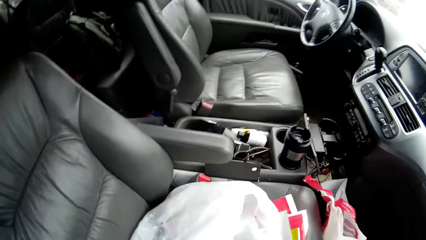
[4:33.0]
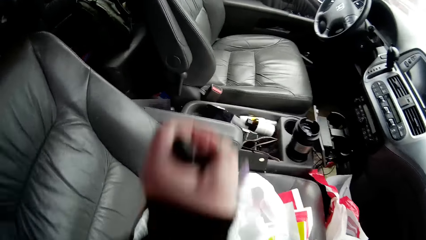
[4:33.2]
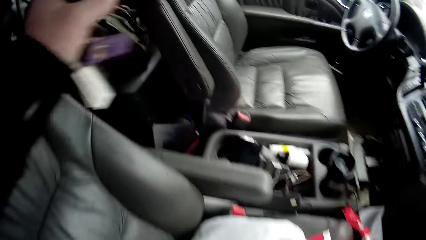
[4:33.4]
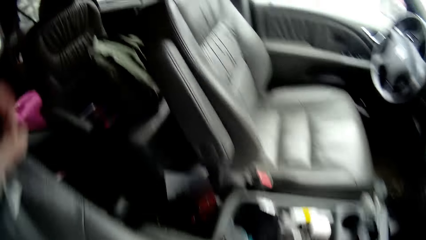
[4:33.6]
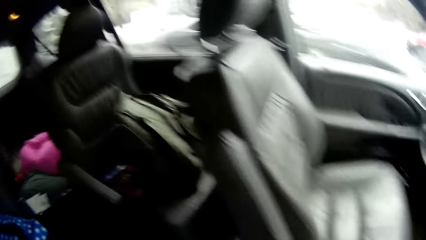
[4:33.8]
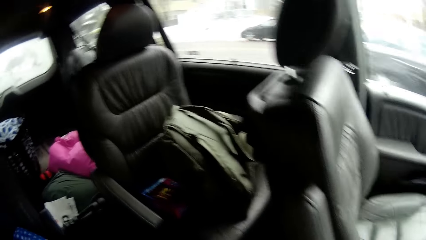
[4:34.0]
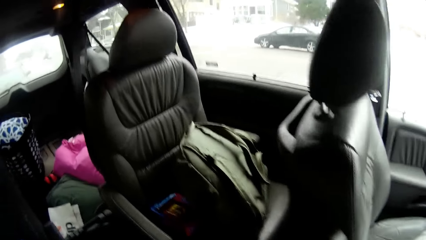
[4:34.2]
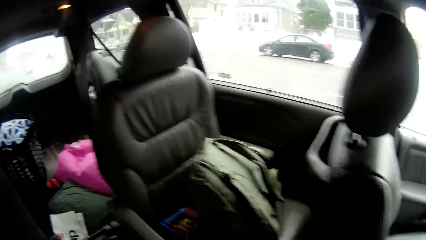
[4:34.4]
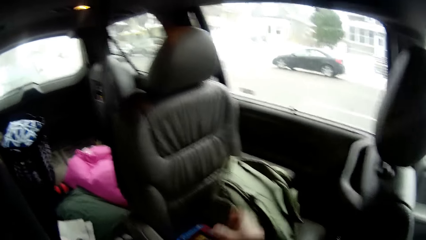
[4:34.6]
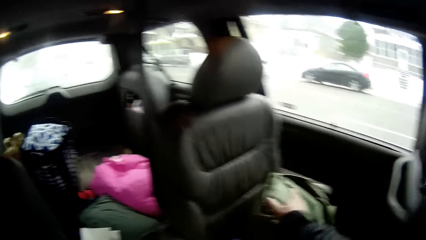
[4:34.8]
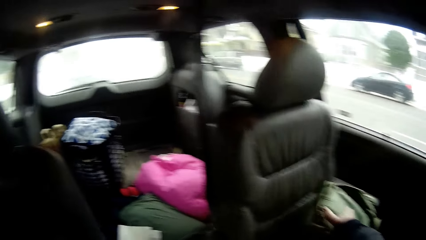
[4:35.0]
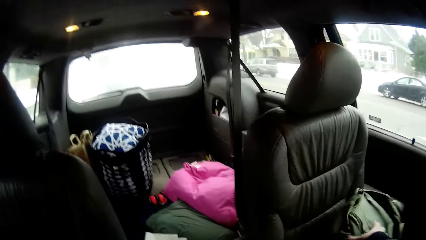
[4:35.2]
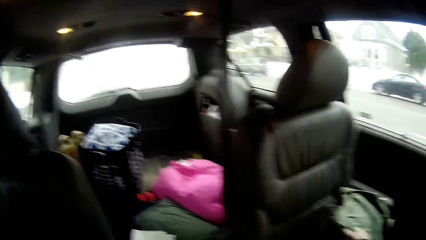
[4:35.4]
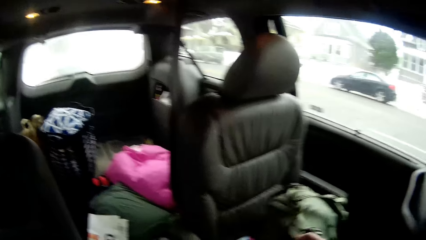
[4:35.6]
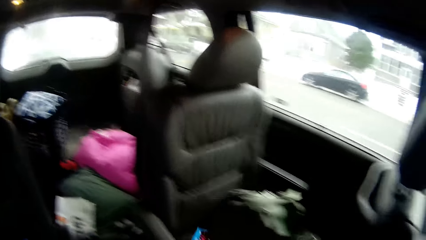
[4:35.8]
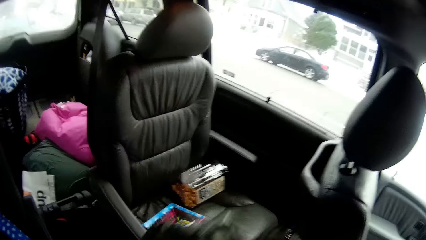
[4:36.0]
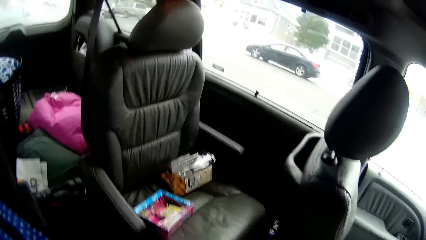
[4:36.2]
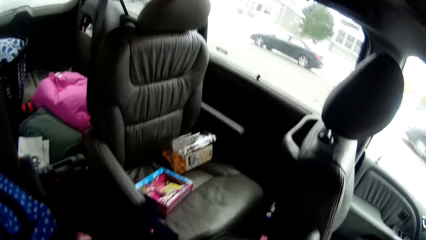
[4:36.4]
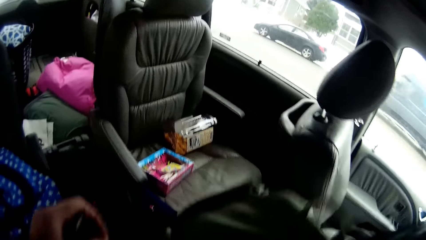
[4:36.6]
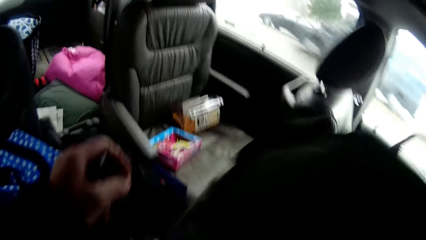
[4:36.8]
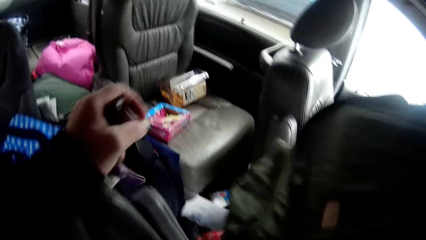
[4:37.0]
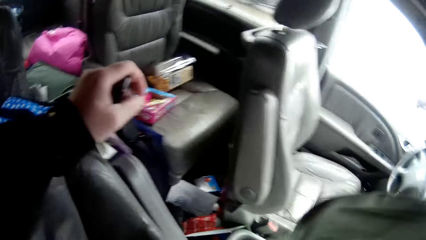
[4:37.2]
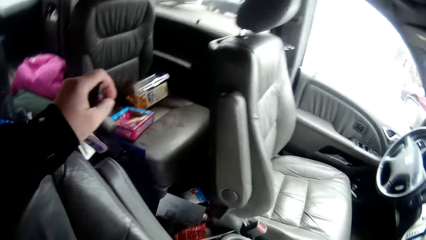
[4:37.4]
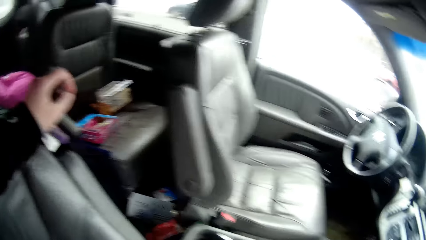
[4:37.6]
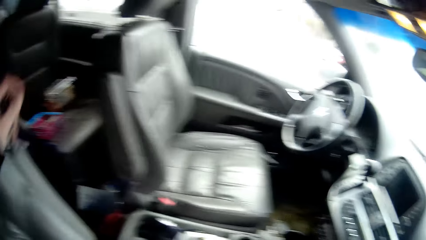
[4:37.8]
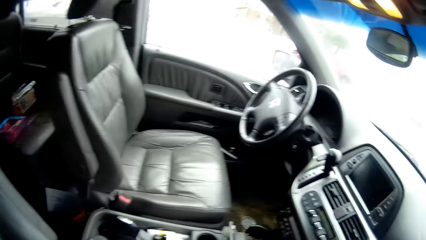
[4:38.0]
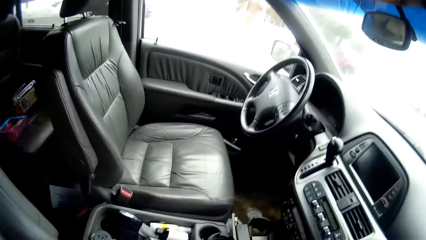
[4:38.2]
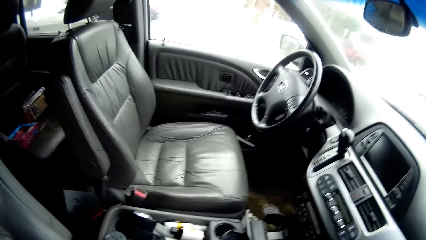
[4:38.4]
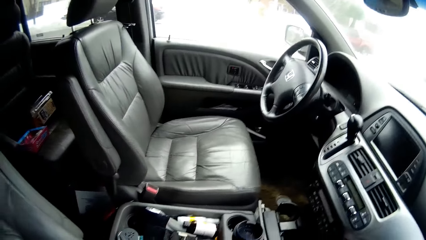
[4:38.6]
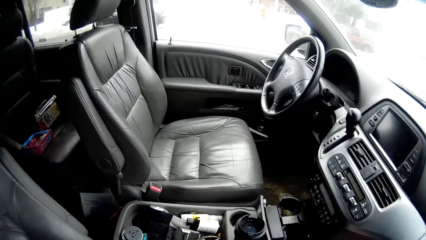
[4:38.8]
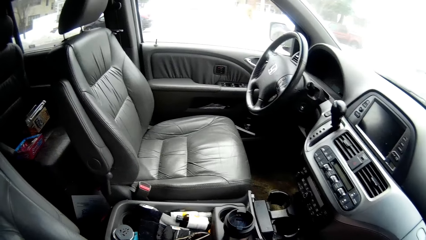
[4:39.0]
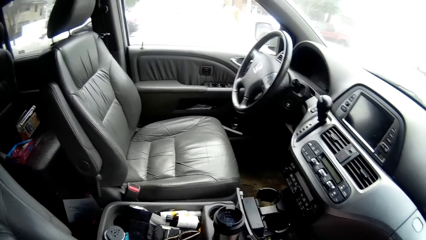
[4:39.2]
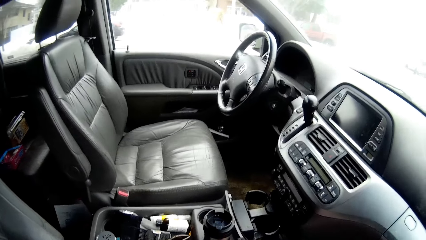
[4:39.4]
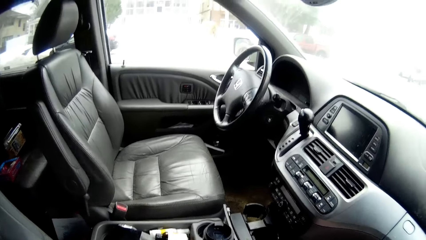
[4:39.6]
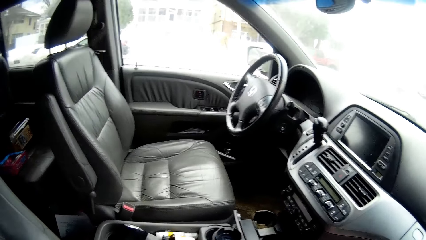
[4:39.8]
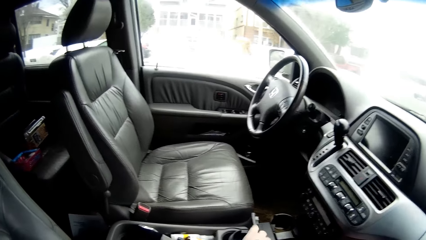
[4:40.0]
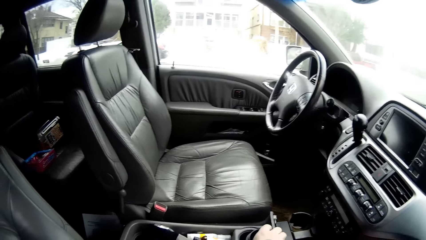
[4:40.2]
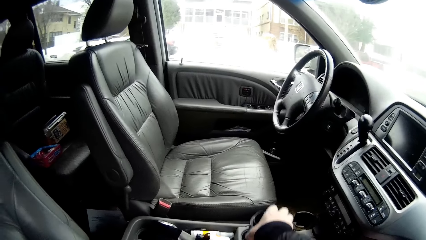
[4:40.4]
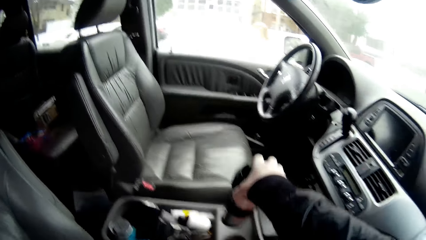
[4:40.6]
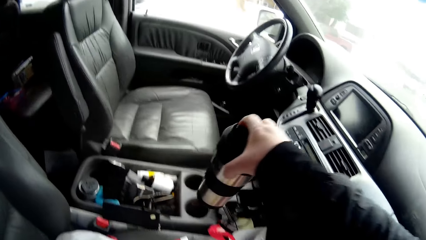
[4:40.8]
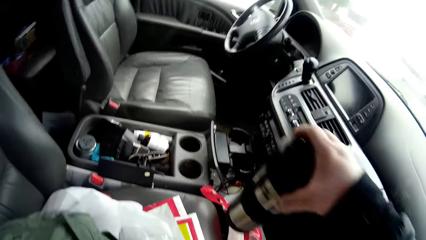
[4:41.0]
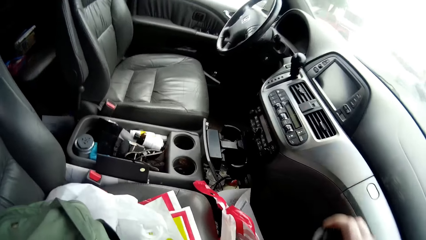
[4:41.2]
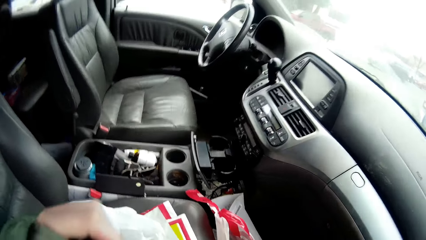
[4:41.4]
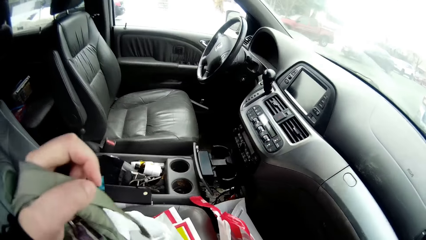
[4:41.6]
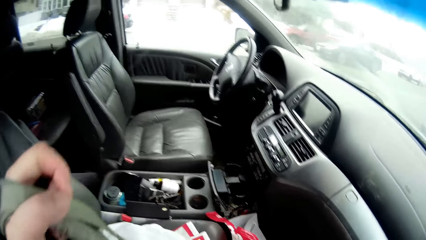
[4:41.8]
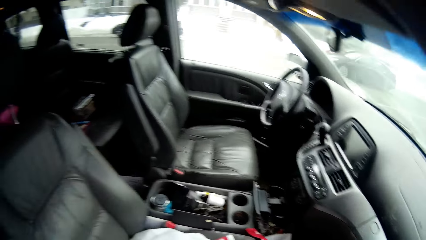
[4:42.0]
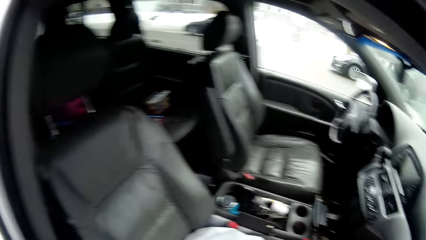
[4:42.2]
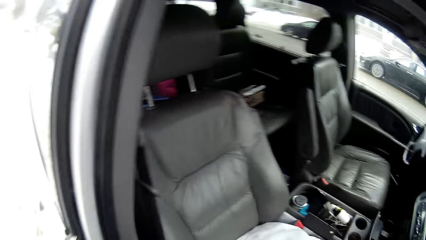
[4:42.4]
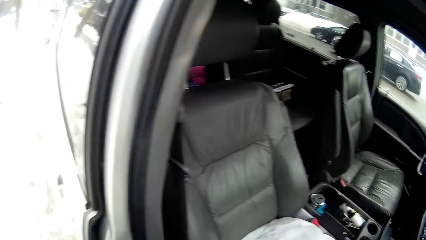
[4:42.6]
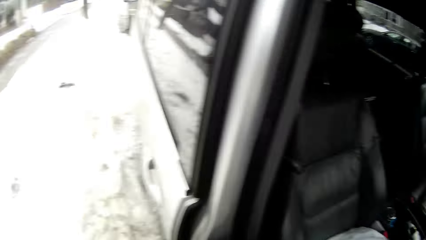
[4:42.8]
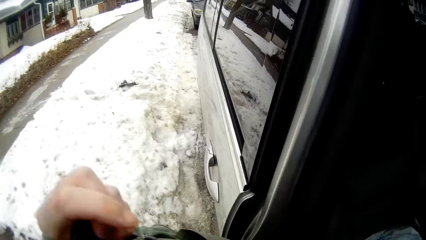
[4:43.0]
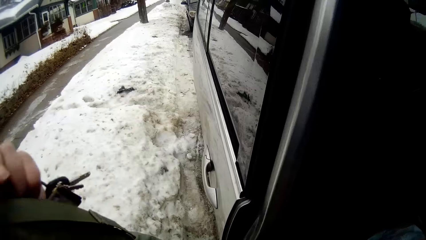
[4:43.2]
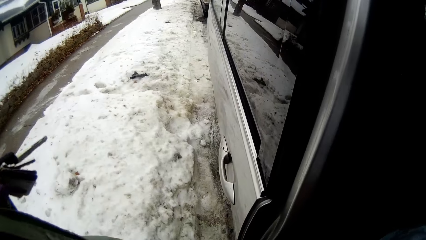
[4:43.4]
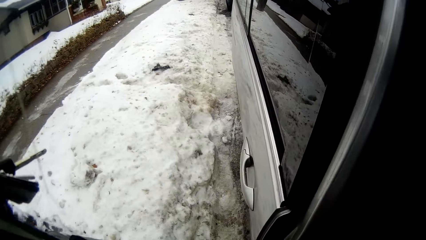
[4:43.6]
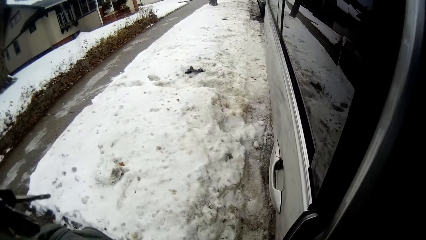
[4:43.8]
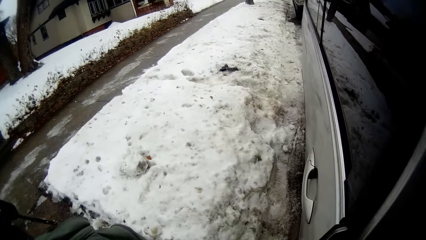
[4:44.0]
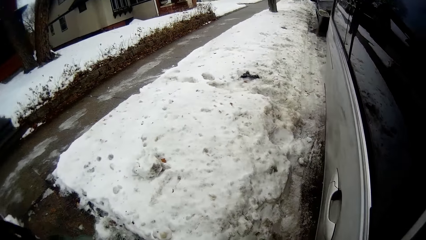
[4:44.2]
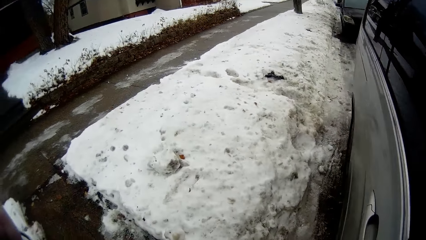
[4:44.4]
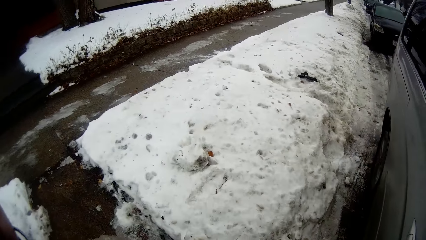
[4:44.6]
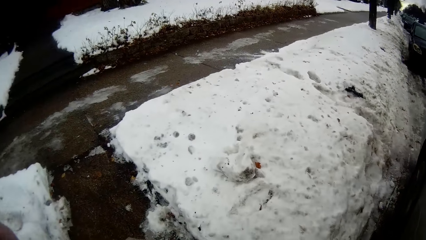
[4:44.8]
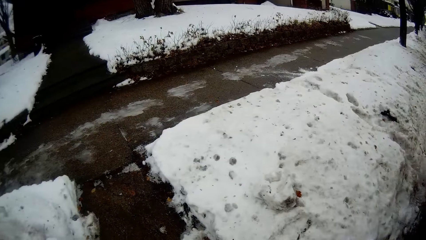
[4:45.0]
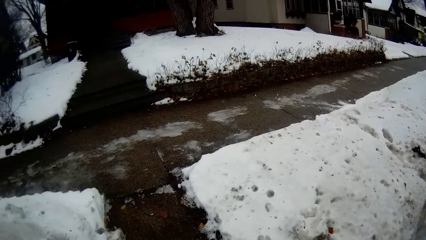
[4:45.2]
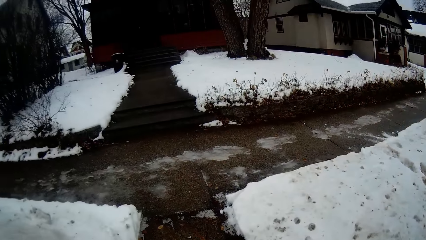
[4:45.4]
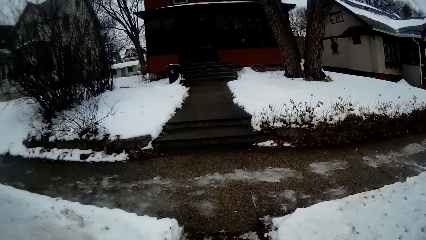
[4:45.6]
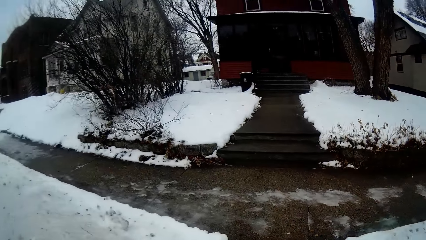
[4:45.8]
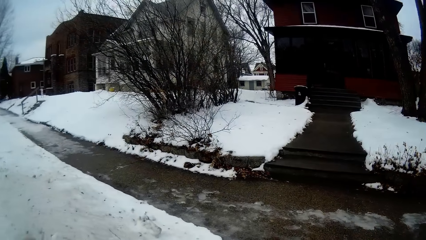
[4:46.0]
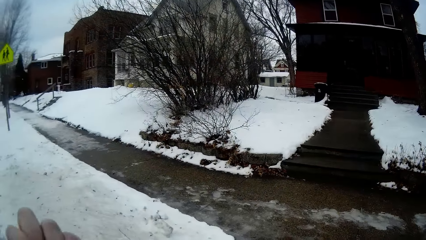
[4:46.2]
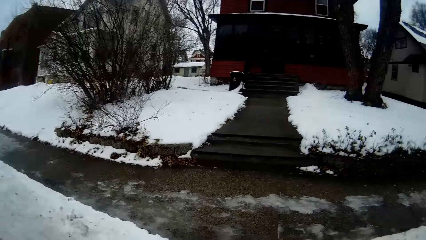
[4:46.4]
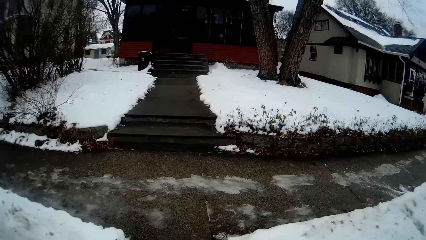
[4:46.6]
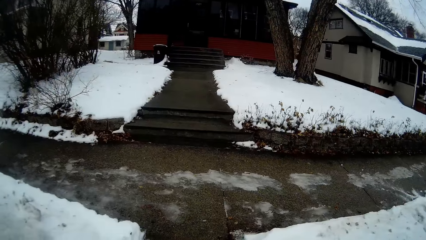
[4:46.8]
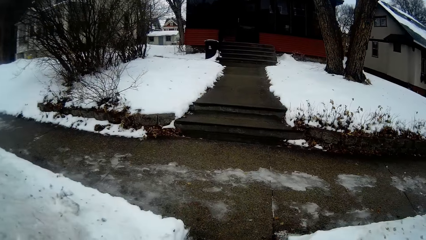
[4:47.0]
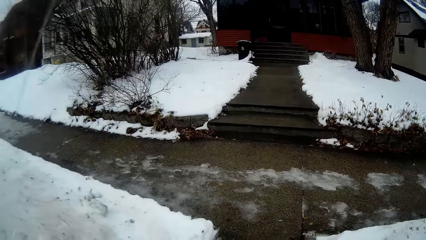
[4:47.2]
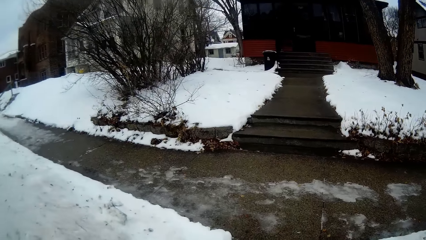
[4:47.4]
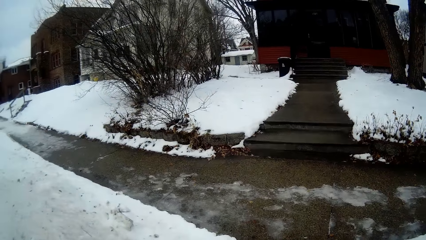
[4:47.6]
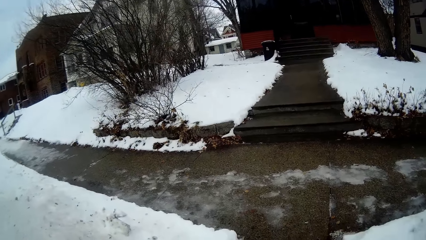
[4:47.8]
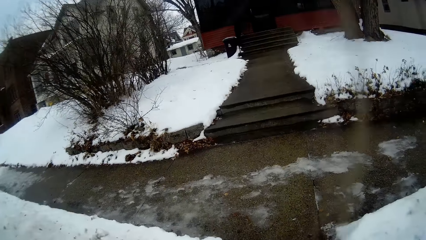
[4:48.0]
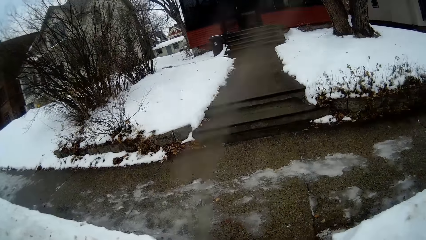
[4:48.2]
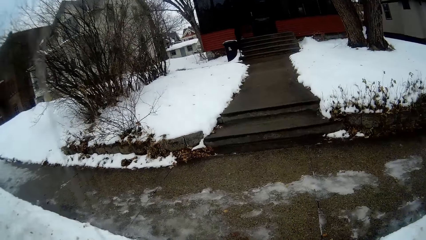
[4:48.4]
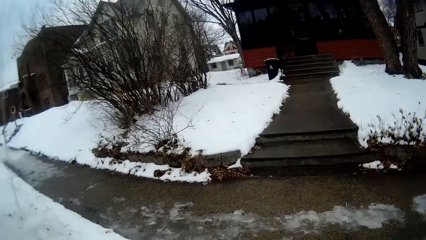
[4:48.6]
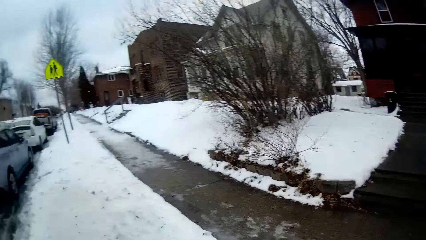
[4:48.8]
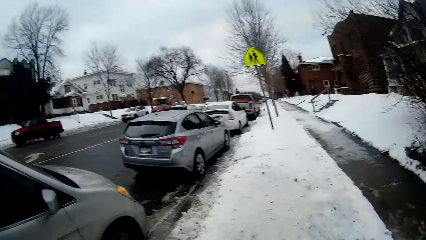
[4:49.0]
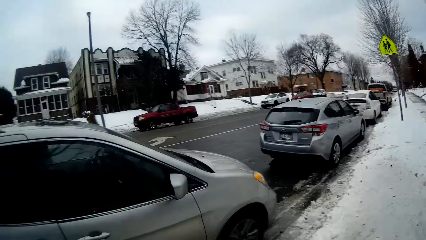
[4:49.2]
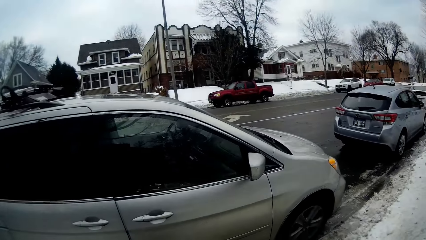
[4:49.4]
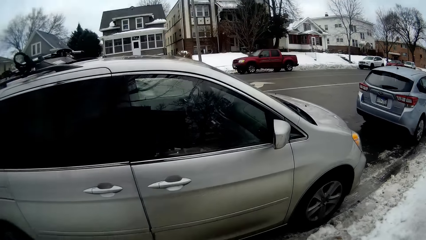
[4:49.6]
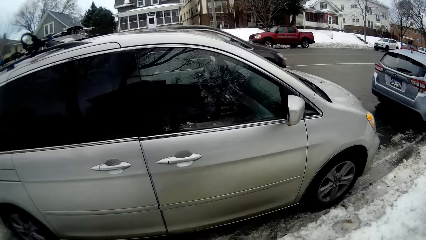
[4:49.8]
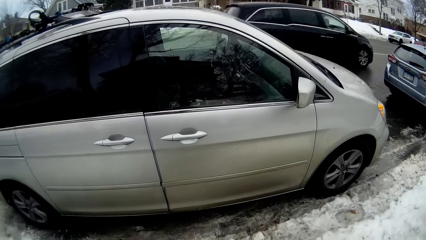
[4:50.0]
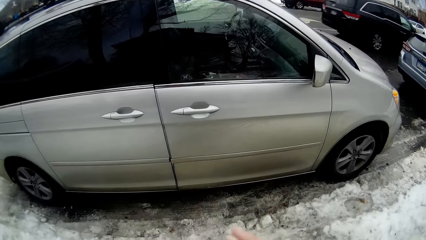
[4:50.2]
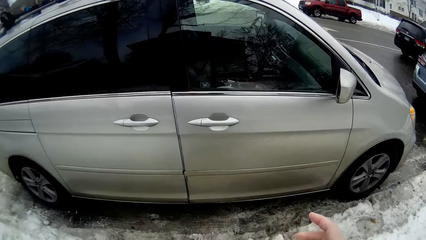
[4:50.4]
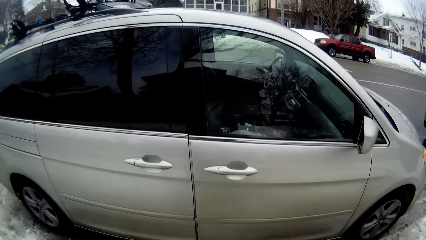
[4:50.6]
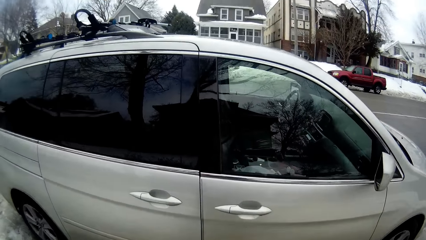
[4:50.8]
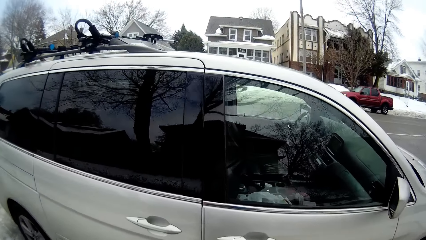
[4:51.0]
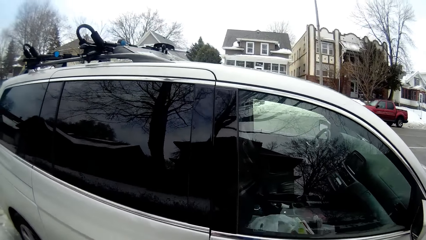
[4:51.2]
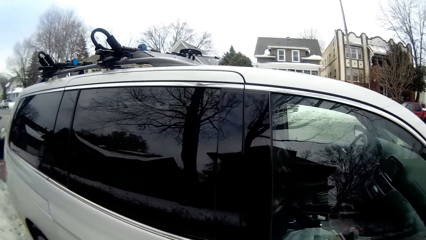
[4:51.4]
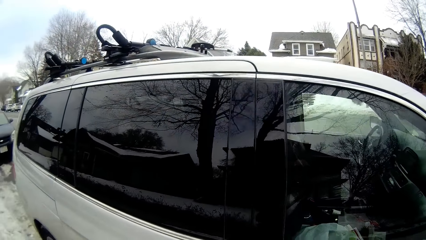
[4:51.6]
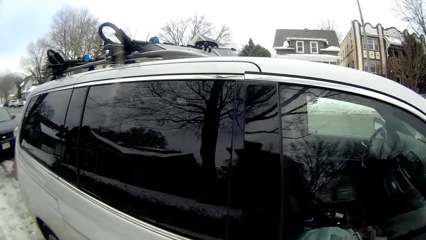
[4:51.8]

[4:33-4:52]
The camera wearer adjusts a hand in the van. They pick up a bag, a backpack, in the van. They pick up a bottle or mug in the van. They lift the bottle from the van. They lift the bag from the van. They walk towards the pavement. They walk on the street. They turn toward the van. They walk towards the van.
